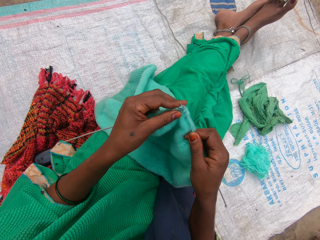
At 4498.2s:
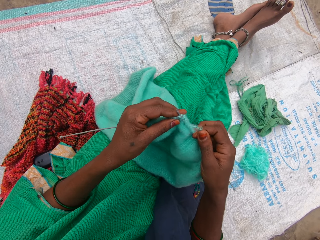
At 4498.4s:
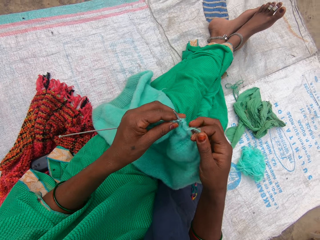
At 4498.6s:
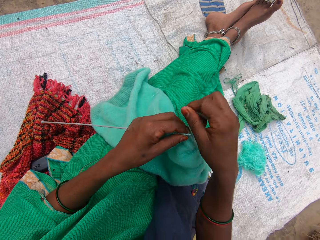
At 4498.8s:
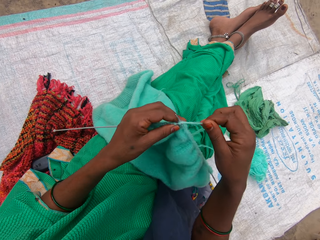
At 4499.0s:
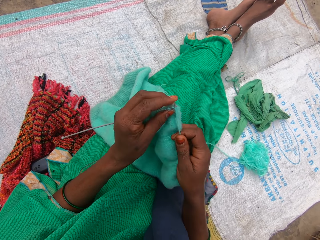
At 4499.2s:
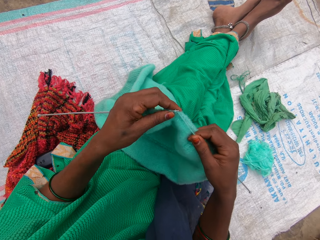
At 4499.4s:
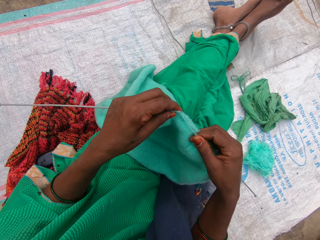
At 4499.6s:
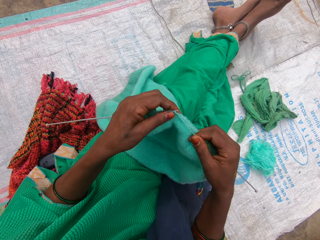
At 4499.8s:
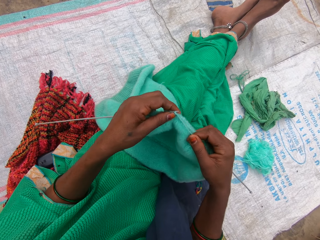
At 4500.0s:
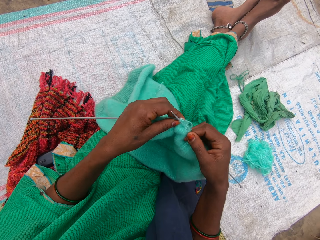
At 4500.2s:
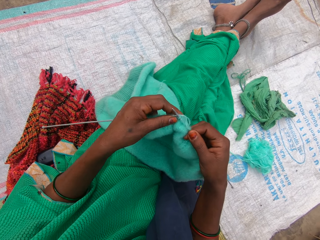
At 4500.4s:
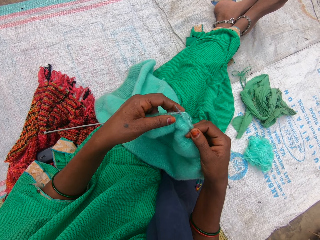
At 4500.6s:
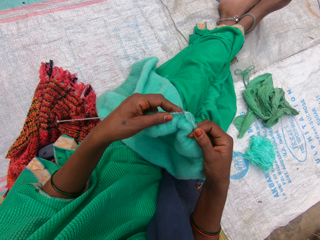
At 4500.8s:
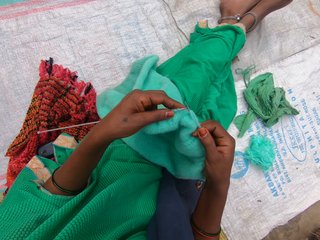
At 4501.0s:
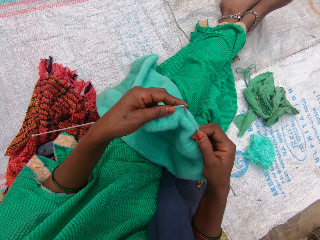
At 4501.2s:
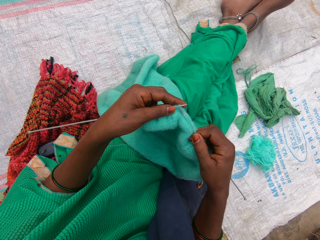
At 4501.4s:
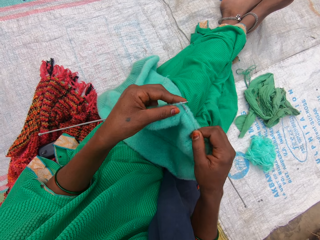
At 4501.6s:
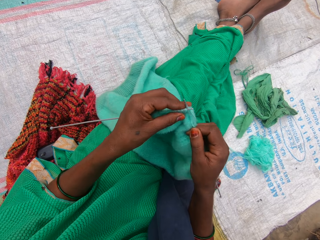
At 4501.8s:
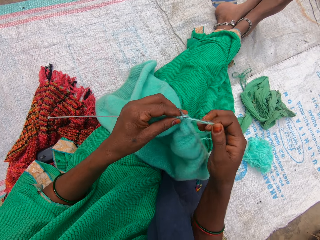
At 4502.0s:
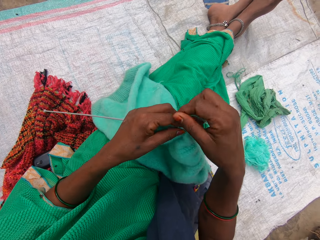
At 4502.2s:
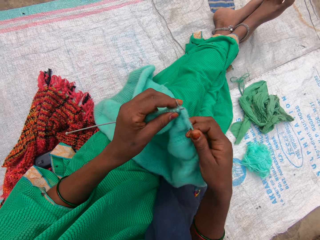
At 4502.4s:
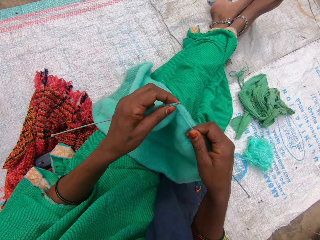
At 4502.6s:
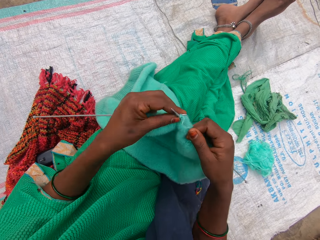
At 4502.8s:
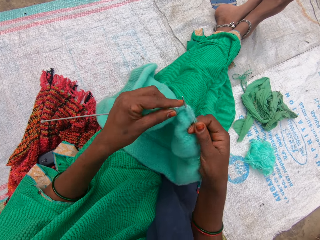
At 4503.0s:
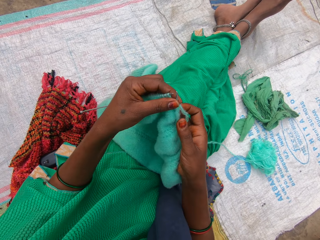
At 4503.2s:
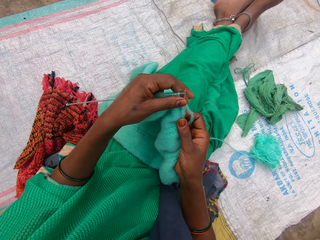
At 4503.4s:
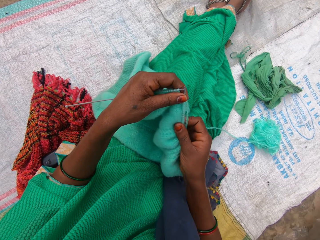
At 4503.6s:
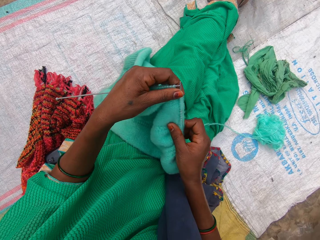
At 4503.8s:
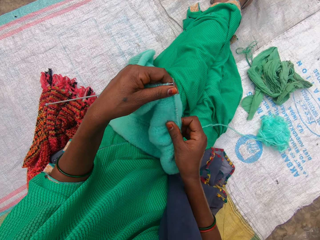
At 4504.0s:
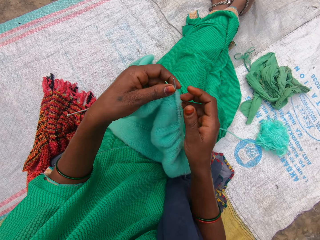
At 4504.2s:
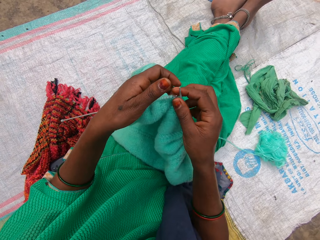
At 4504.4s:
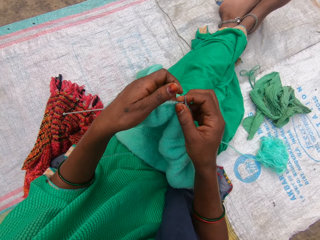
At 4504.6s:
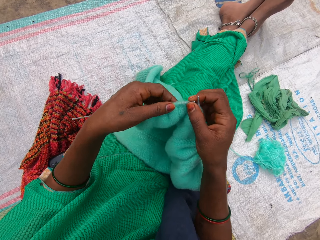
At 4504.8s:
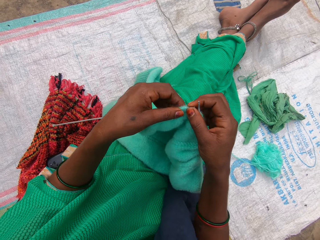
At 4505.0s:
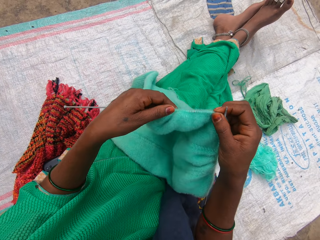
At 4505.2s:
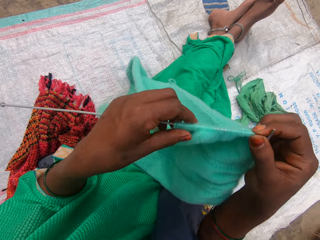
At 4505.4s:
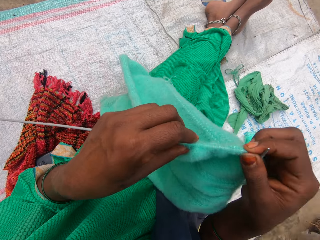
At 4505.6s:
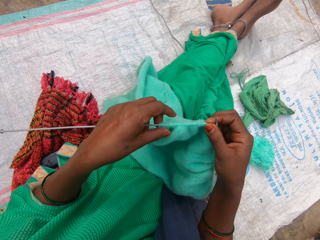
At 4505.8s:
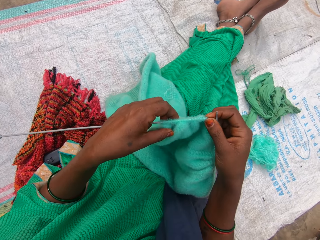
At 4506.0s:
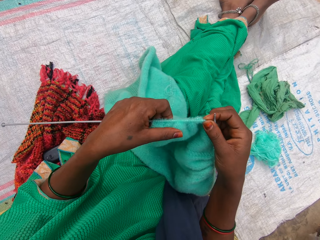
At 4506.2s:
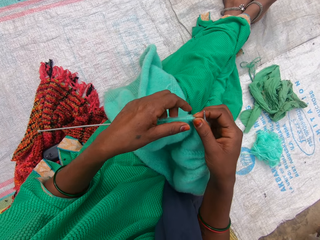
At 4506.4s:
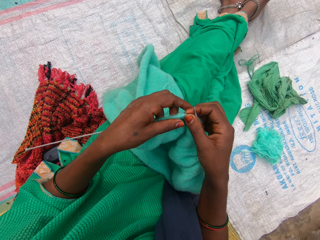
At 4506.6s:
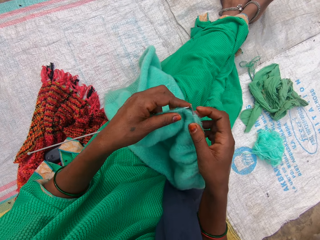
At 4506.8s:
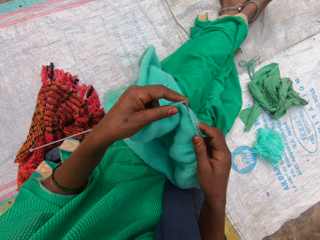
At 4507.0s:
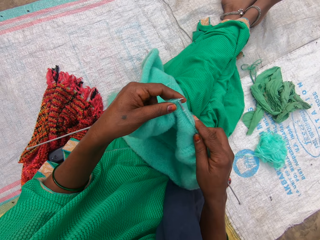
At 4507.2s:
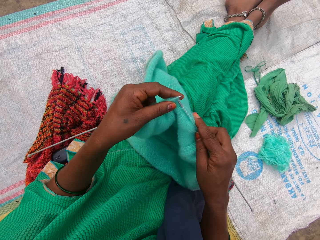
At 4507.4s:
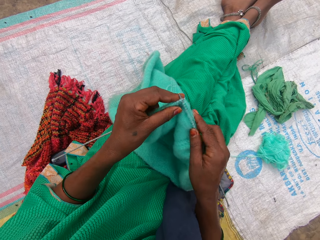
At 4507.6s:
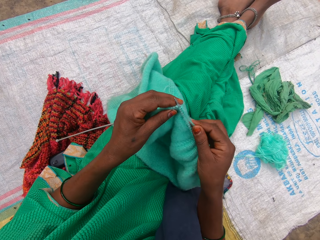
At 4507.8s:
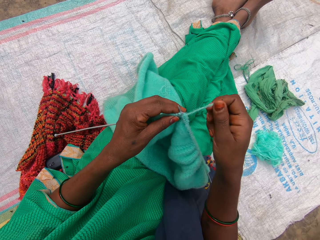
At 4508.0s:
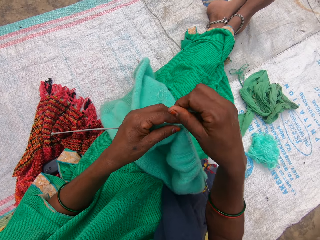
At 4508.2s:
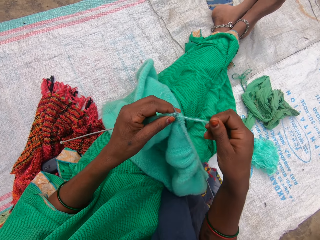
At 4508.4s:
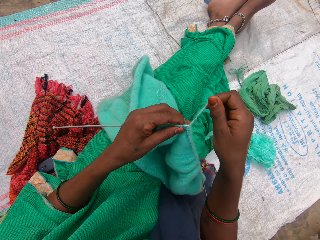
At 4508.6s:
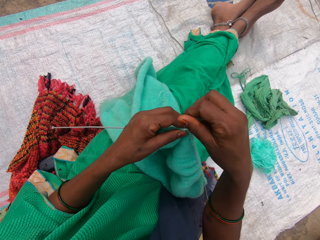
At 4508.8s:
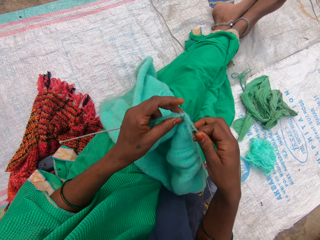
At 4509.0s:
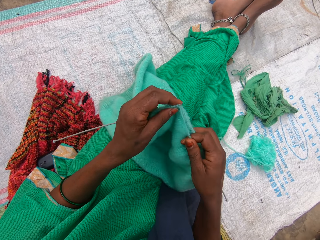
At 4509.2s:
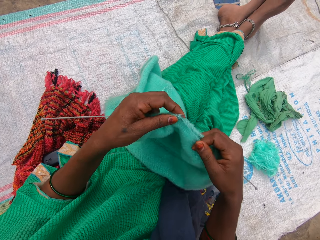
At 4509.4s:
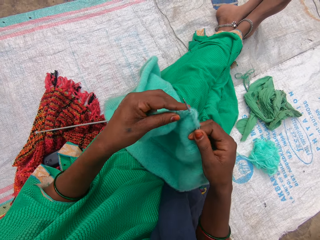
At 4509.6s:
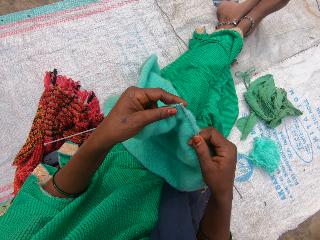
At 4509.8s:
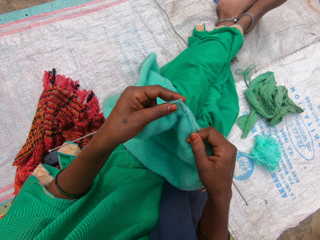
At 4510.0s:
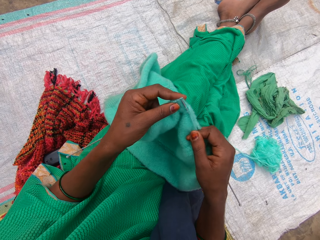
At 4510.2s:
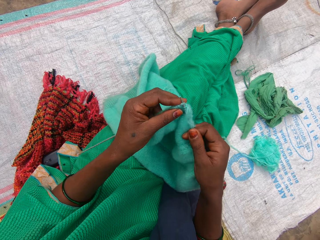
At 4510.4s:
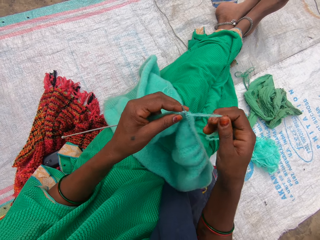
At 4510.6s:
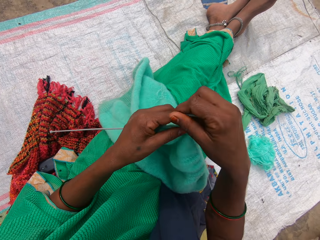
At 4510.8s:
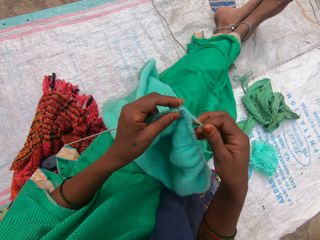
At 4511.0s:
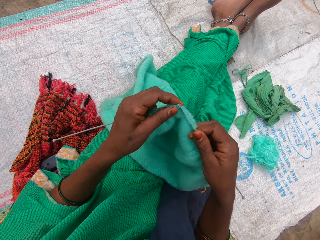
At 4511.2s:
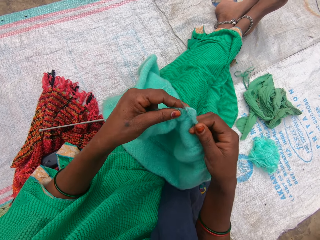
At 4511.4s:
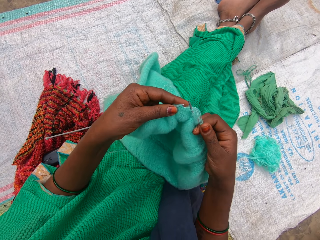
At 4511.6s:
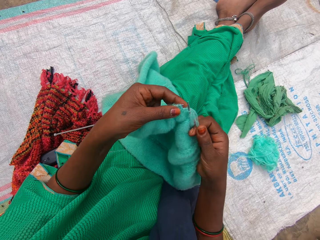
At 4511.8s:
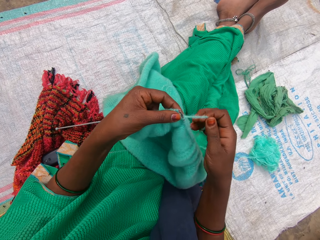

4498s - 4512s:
The camera wearer rolls a knitting thread on the Addi double-ended crochet hooks. She knits the fabric. She rolls the knitting thread on the Addi double-ended crochet hooks. She holds the Addi double-ended crochet hooks. She holds the fabric. She adjusts the fabric. She raises the yarn towards her face. She knits the yarn with both hands. She holds the knitting thread.

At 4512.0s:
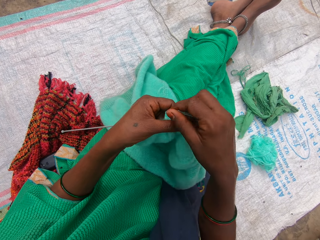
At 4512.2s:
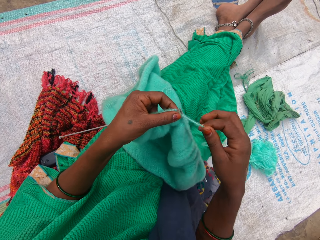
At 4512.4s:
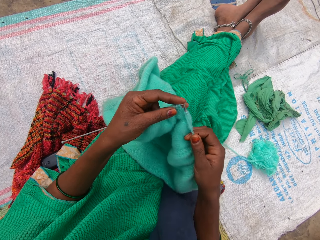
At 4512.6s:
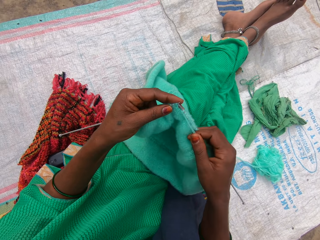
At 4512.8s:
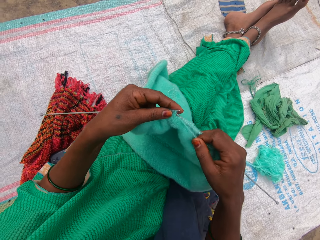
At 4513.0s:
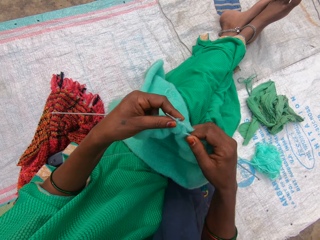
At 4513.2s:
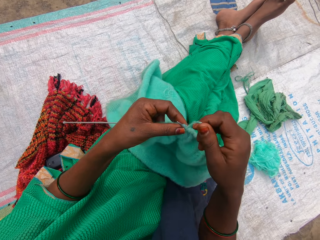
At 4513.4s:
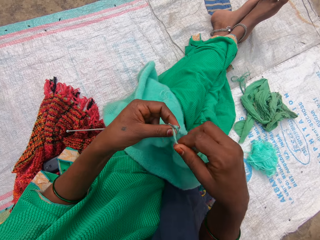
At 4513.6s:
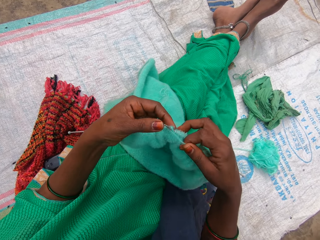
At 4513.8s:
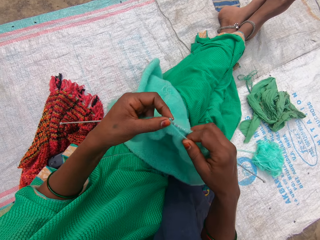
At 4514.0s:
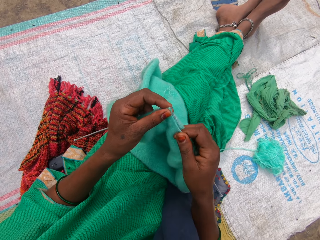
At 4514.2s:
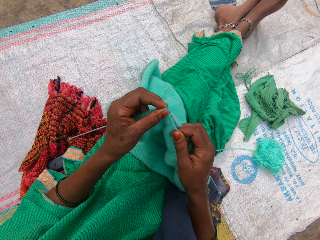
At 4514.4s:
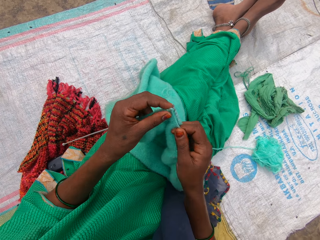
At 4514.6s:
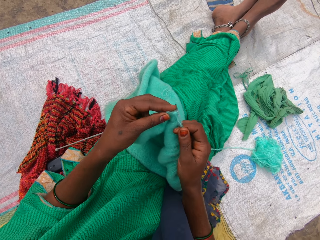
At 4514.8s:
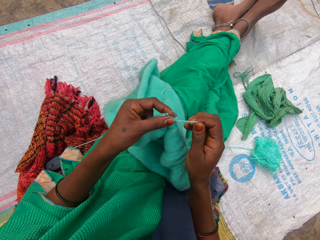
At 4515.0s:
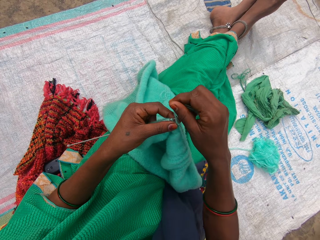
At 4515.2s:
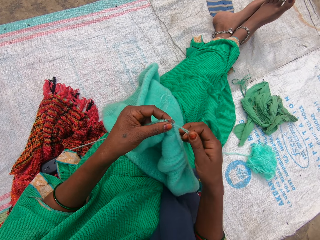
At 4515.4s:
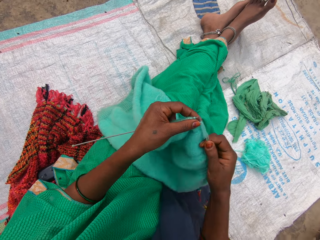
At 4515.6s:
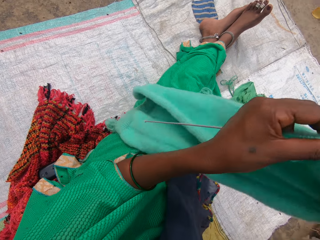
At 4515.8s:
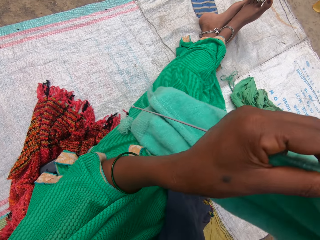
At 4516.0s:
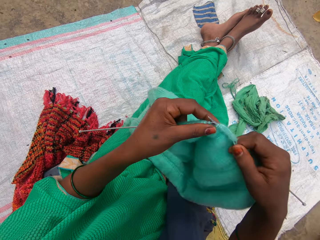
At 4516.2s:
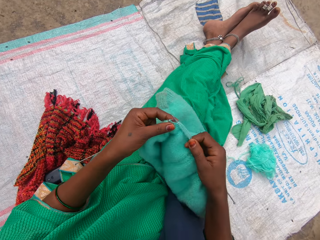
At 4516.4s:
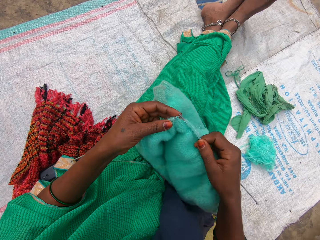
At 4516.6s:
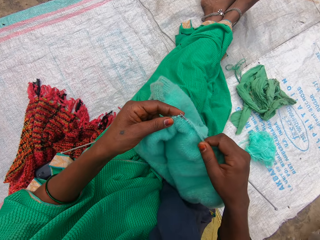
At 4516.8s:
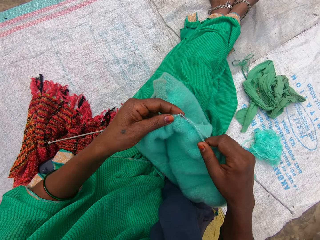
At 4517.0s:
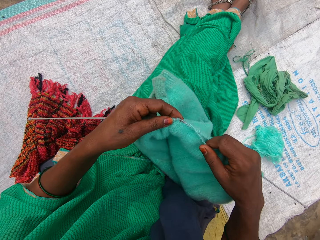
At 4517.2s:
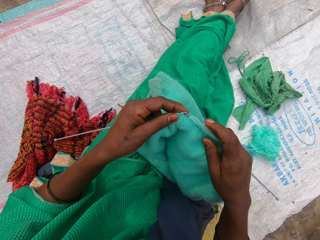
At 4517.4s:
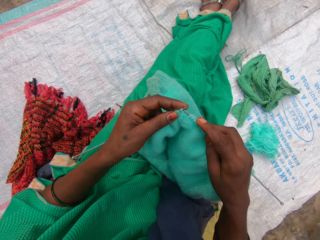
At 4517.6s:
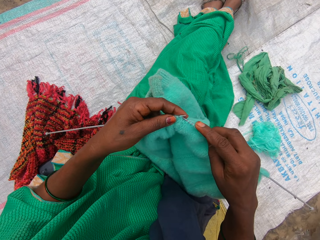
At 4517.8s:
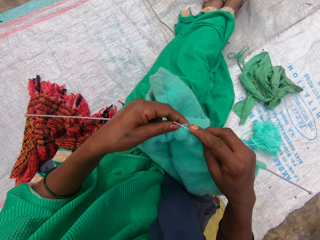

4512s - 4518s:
The camera wearer rolls a knitting thread on the addi double-ended crochet hooks. She rolls the knitting thread on the addi double-ended crochet hooks again. She hooks a thread with an addi double-ended crochet hook. She rolls the knitting thread on the addi double-ended crochet hooks. She raises the yarn towards her face. She adjusts the fabric closer. She knits the yarn with both hands.
